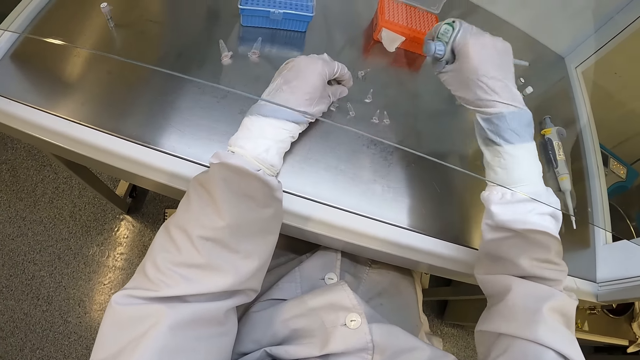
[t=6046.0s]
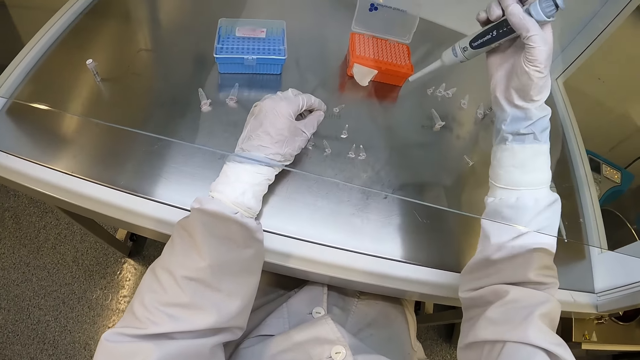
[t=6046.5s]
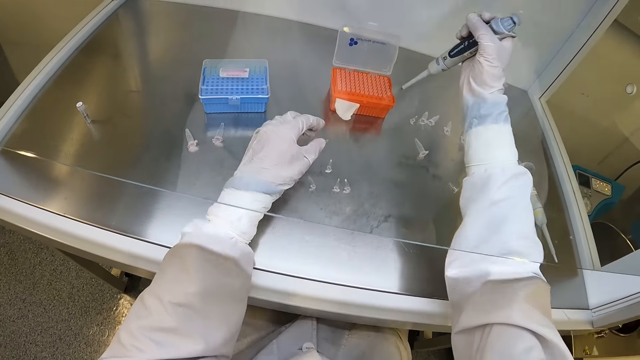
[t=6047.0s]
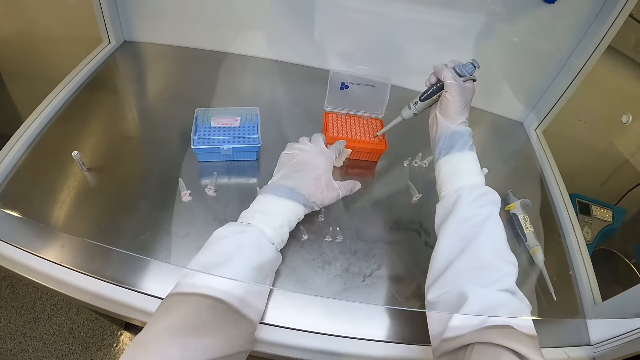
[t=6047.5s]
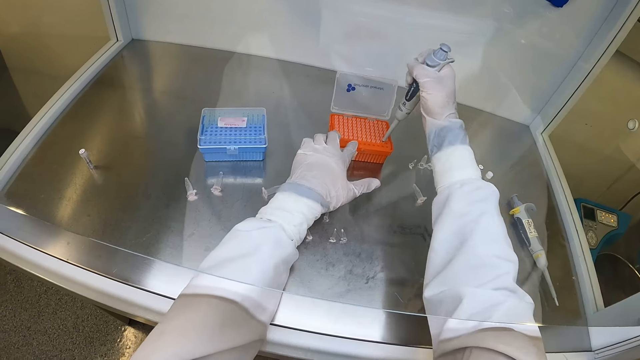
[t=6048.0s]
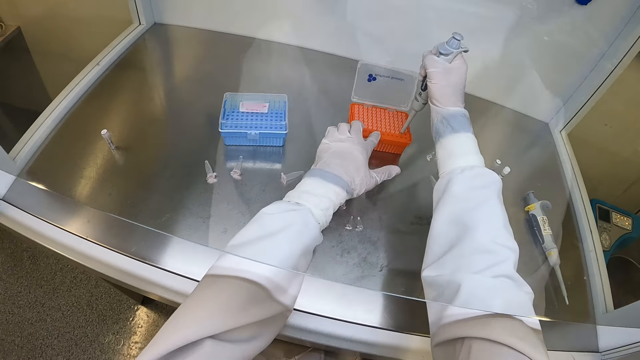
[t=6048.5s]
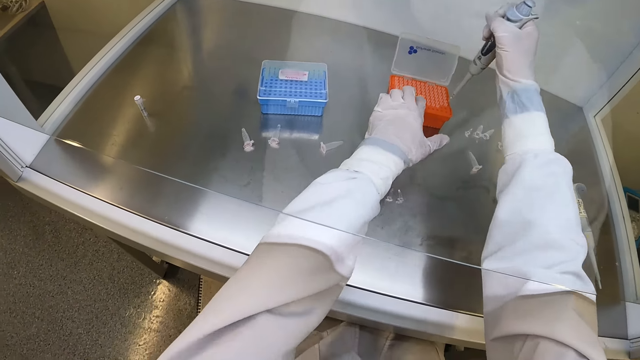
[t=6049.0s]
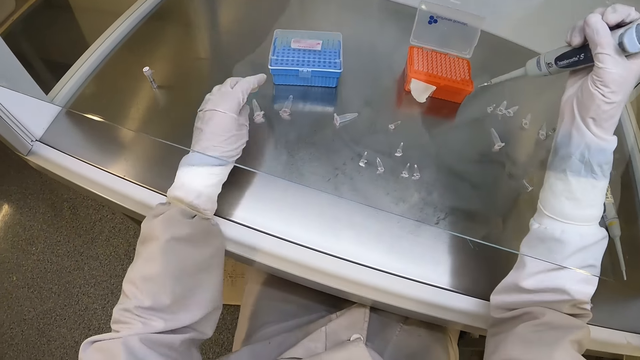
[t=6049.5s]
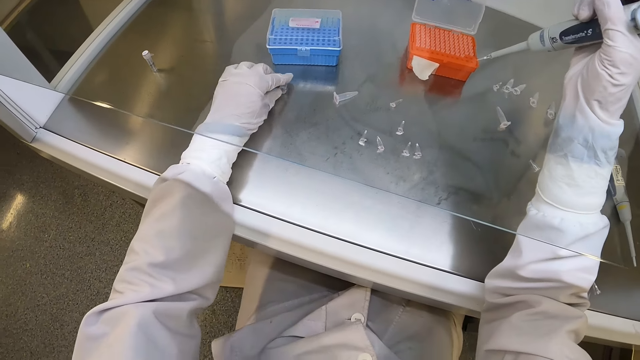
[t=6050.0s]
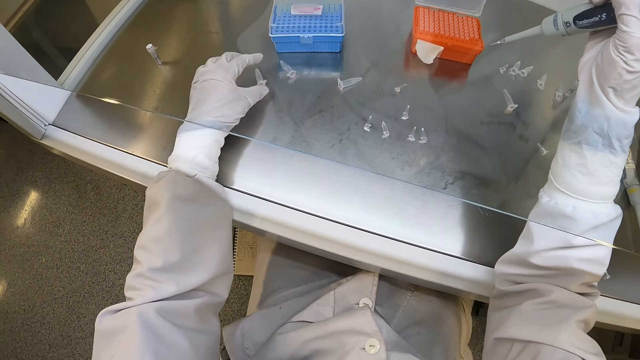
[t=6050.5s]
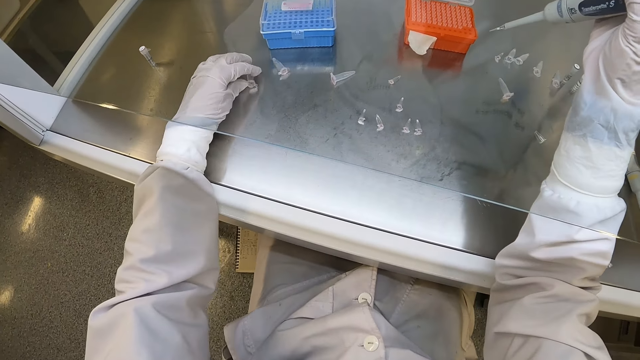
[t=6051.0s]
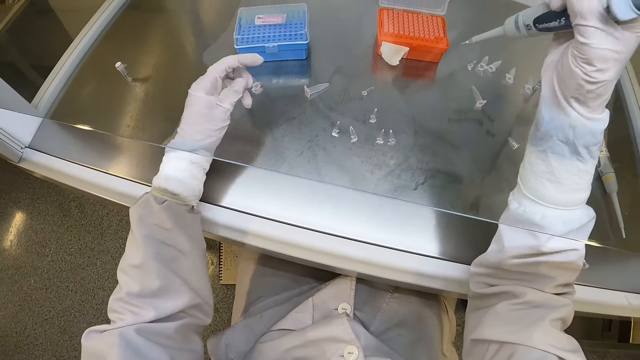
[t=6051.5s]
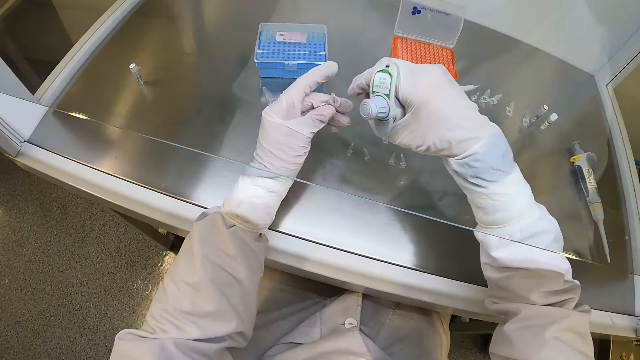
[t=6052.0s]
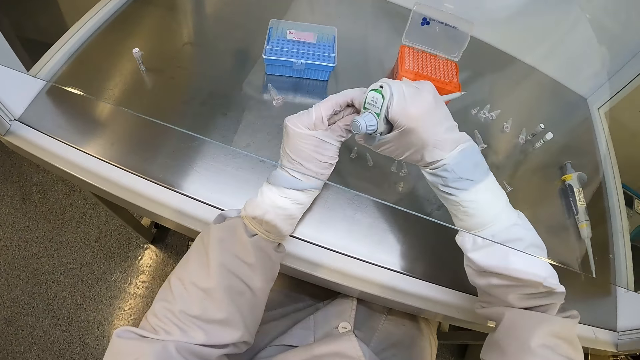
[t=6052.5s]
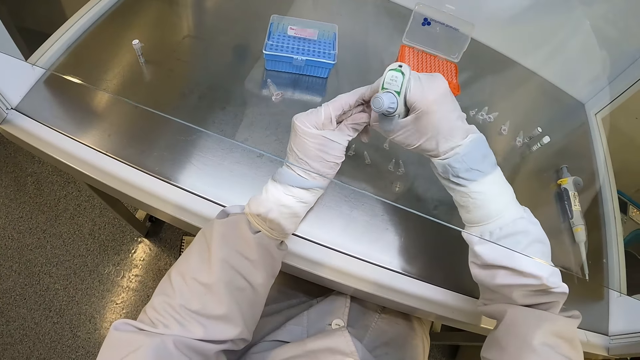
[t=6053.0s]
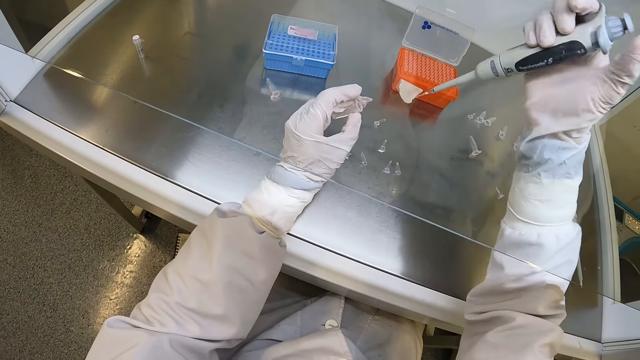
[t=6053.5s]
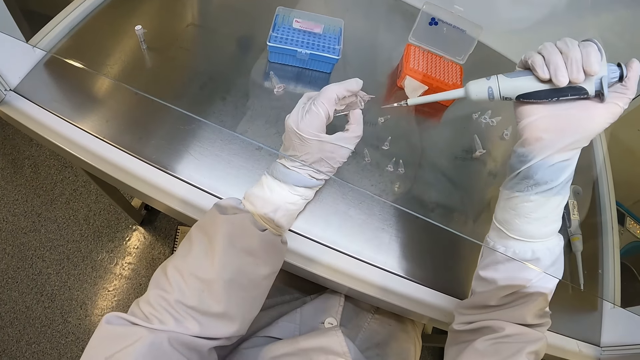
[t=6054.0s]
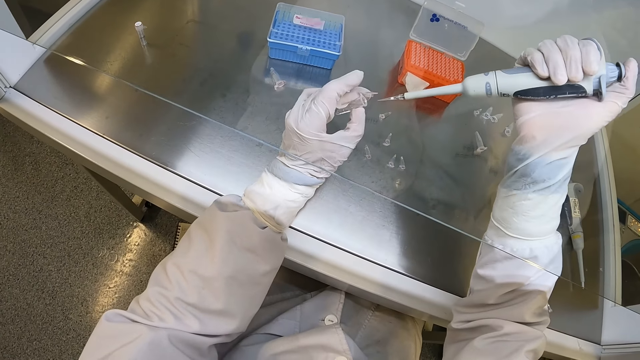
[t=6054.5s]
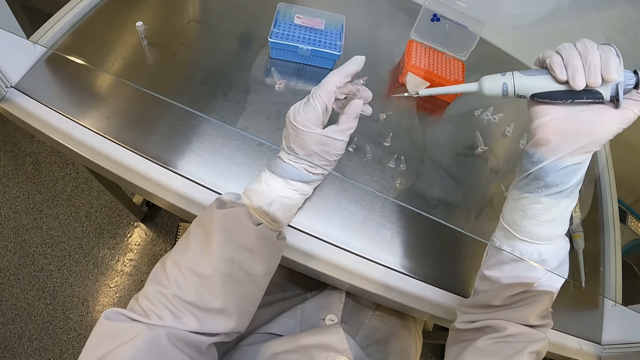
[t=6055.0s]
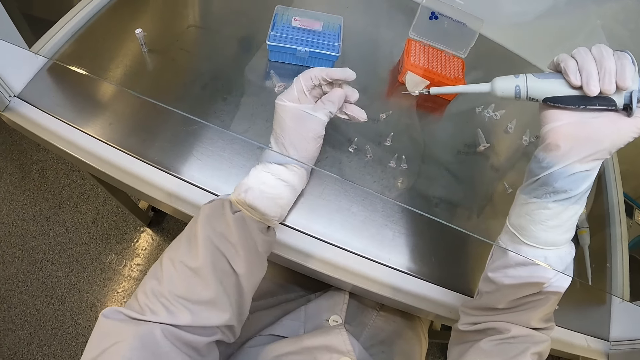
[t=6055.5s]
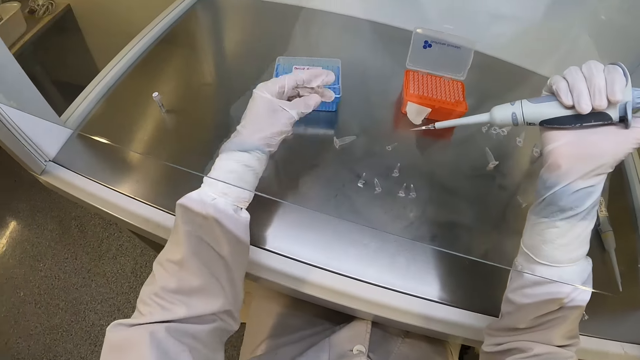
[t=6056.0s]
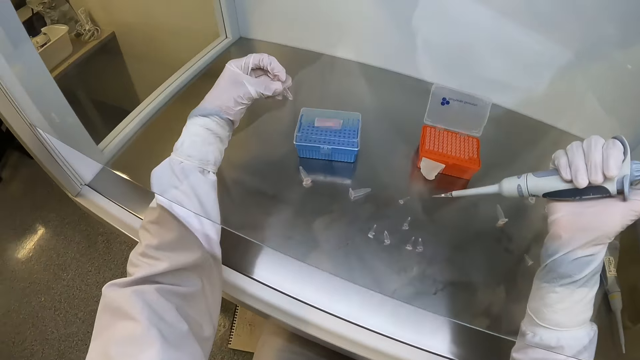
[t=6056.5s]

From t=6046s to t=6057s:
The camera wearer inserts the micro pipette in a test tube rack with his right gloved hand. He presses the button on the syringe. He holds the container. He picks chemical using the syringe. He picks a tube from the table with his left gloved hand. He drops the test tube. He picks the test tube. He opens the tube with his right gloved hand. He moves the syringe. He closes the tube with his left gloved hand.

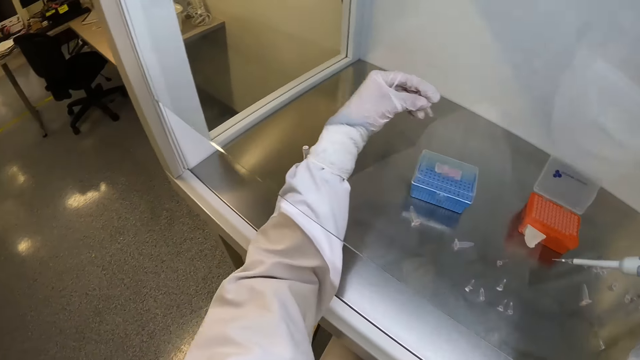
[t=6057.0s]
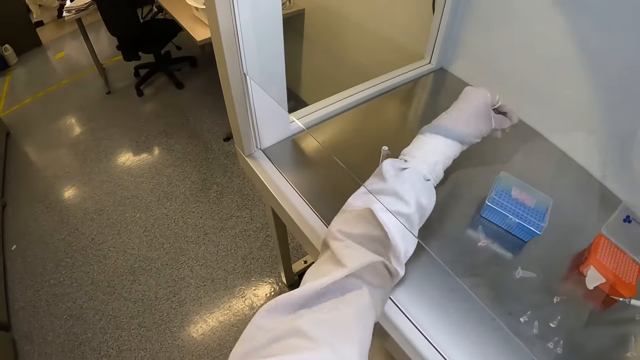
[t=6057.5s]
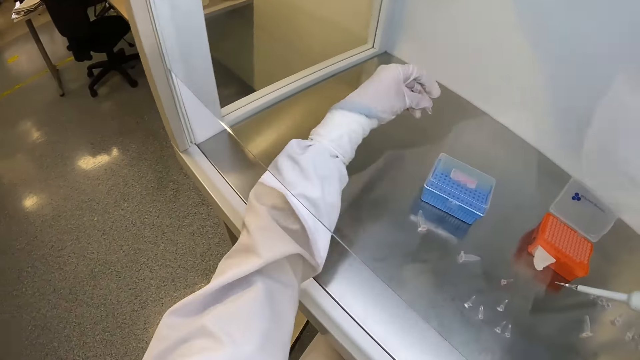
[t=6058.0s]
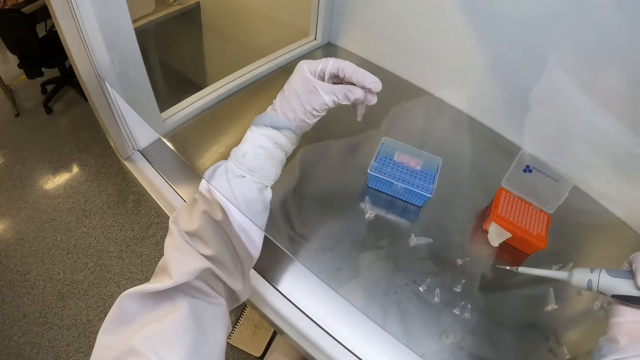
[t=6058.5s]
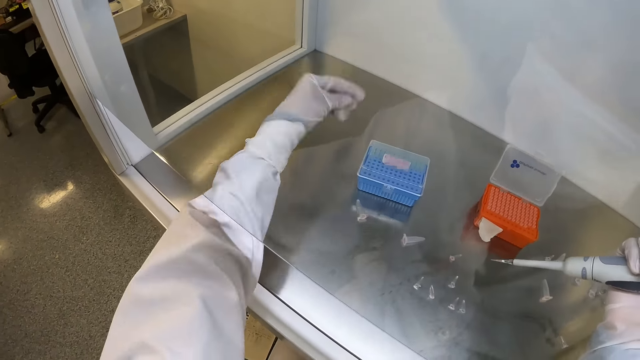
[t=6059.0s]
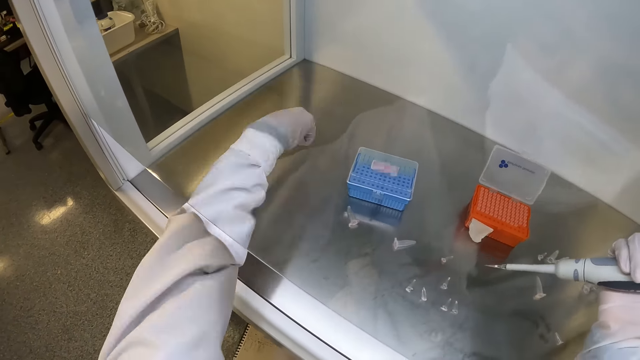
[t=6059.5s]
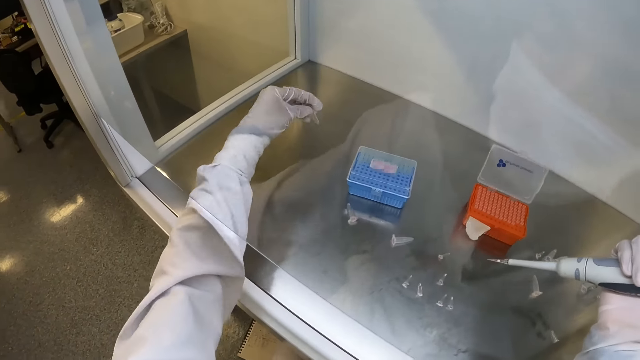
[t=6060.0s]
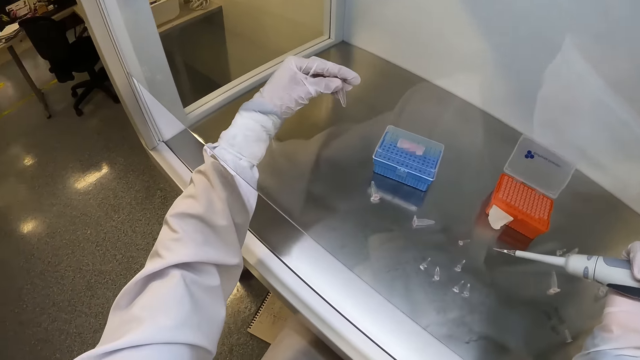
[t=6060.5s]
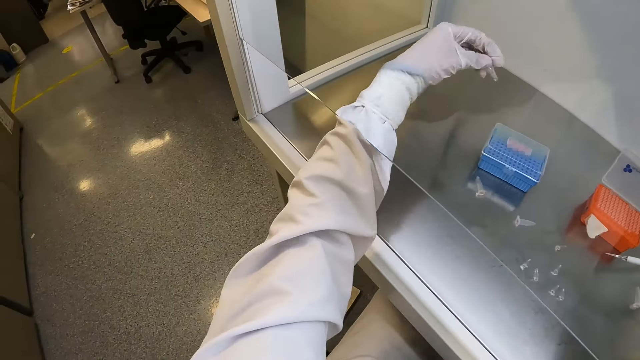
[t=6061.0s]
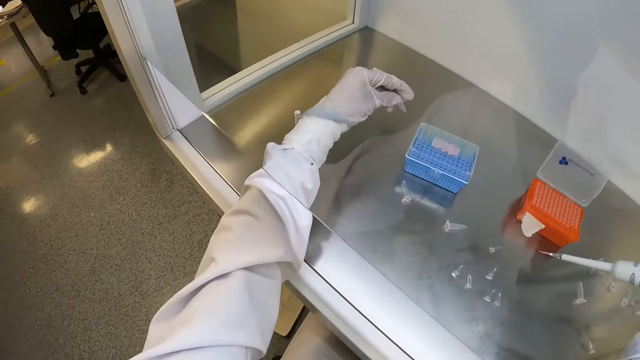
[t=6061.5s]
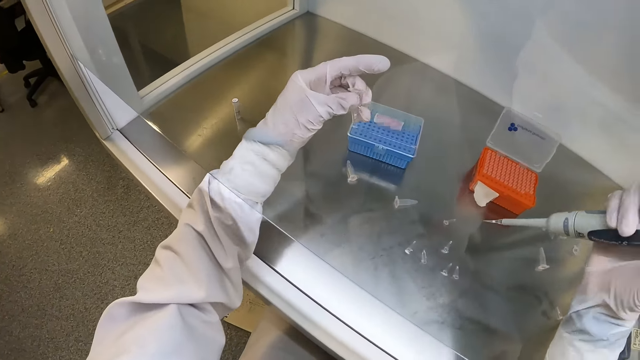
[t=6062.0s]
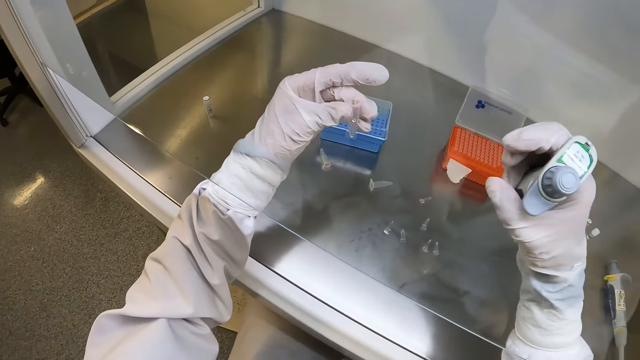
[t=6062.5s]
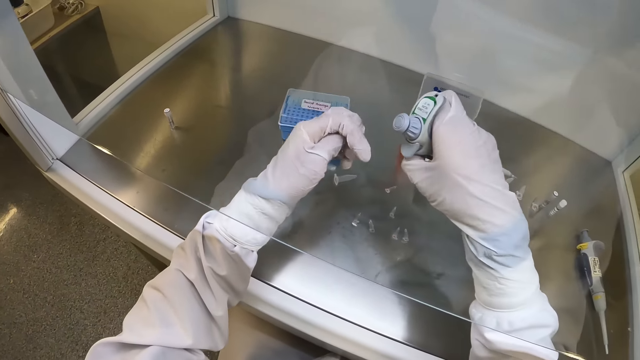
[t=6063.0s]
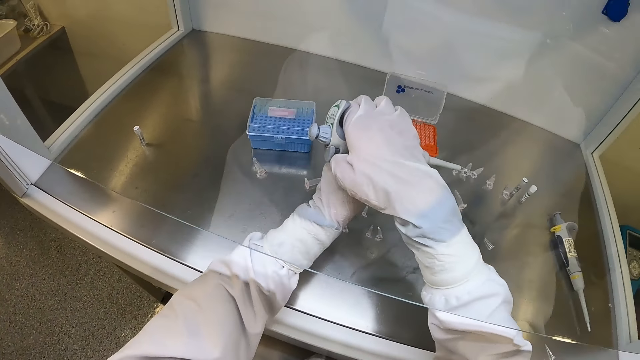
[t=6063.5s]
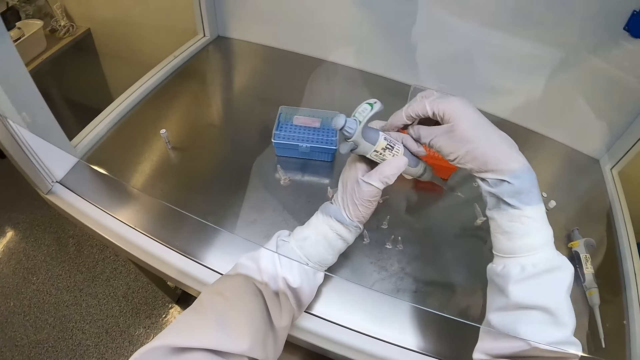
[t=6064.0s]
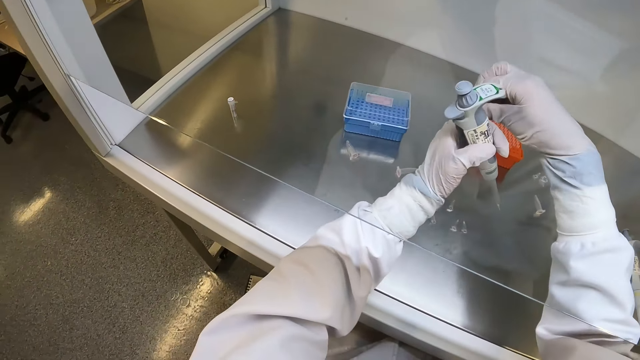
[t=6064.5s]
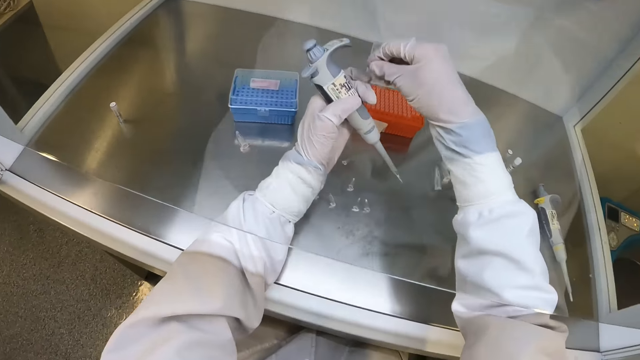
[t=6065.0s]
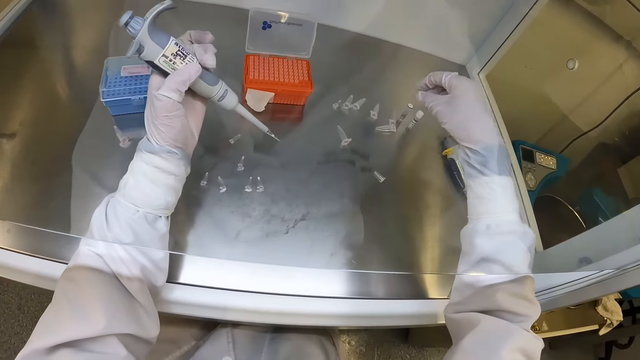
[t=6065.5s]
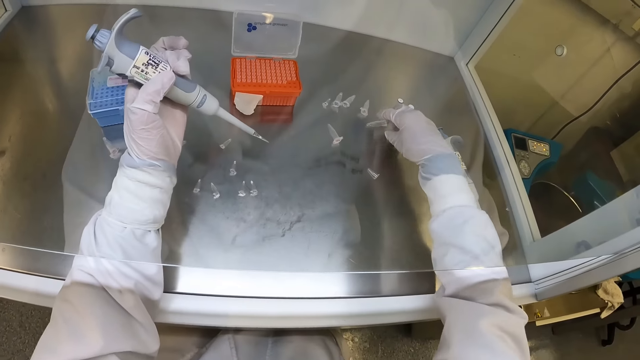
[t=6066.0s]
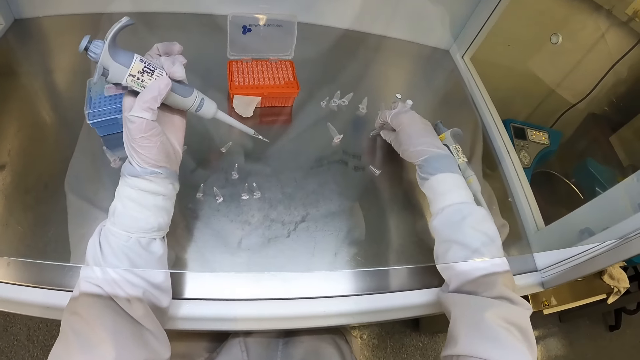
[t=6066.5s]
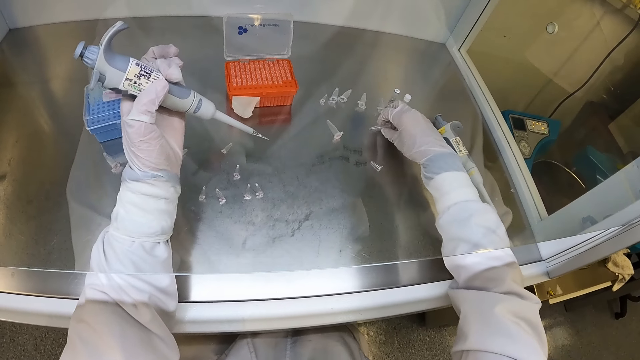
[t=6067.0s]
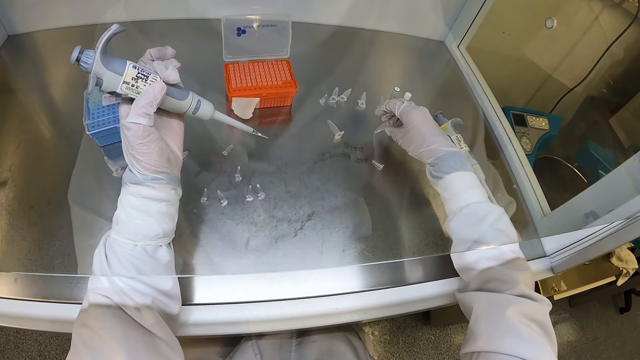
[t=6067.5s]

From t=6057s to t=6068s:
The camera wearer flaps the tube with his left gloved hand. He looks at the test tube. He shakes the test tube. He looks at the test tube. He shakes the test tube. He passes the micro pipette from his right gloved hand to his left gloved hand. He holds the test tube by his right hand. He picks the tube from the table with his right gloved hand.
